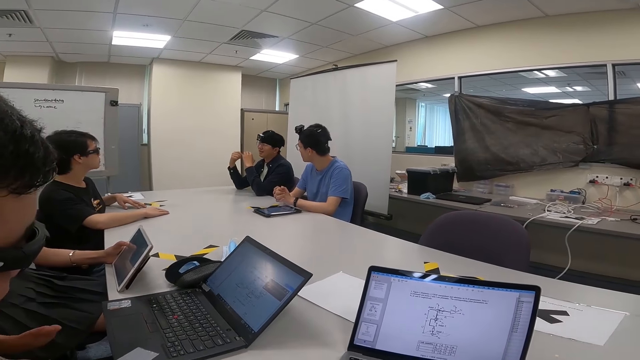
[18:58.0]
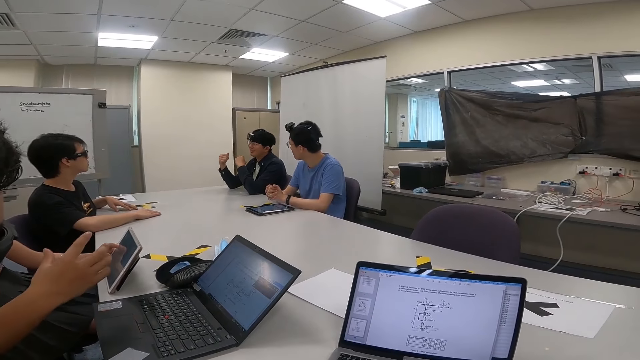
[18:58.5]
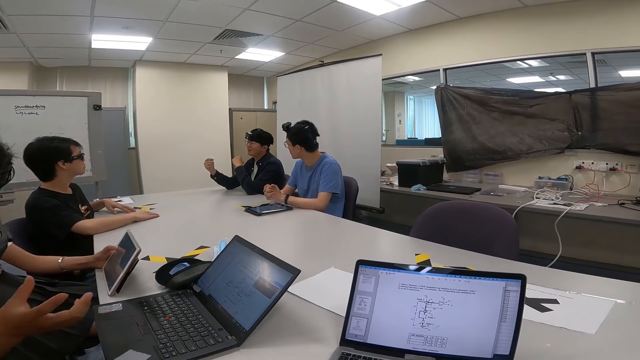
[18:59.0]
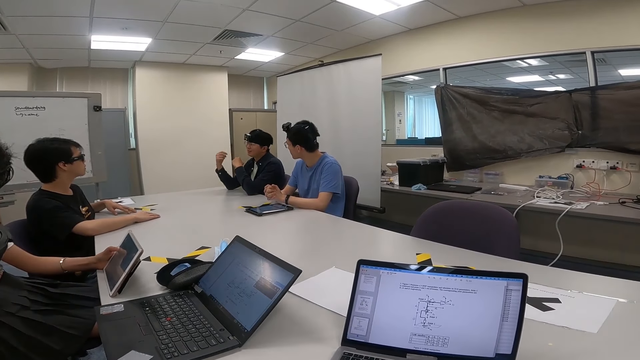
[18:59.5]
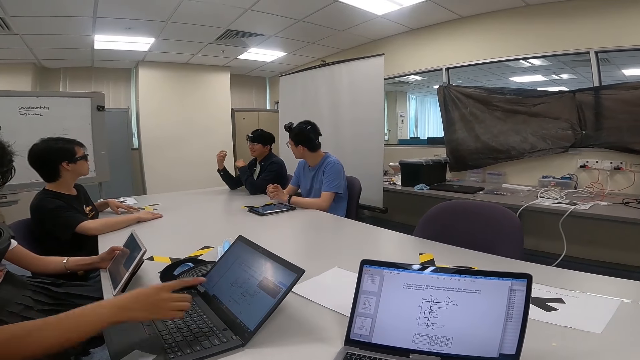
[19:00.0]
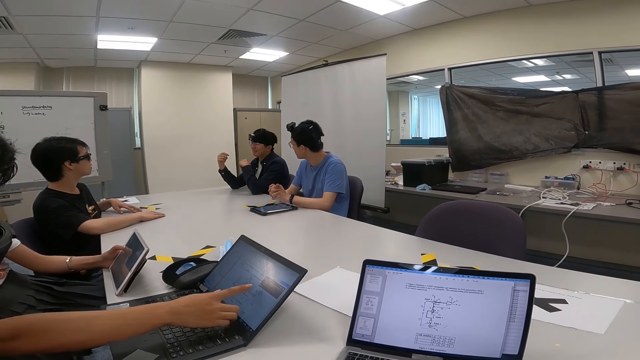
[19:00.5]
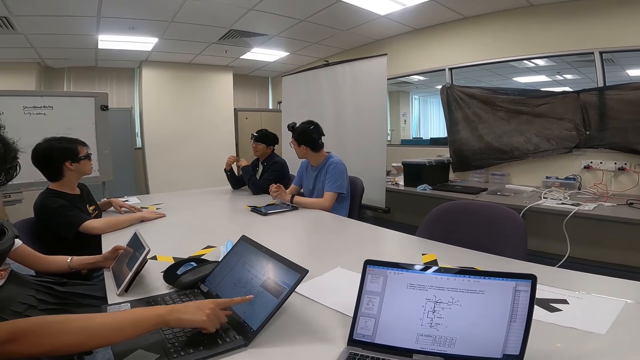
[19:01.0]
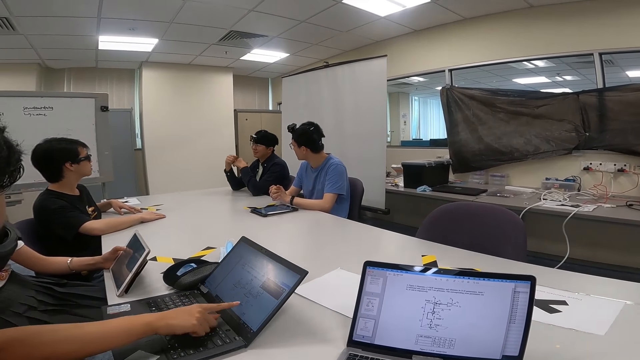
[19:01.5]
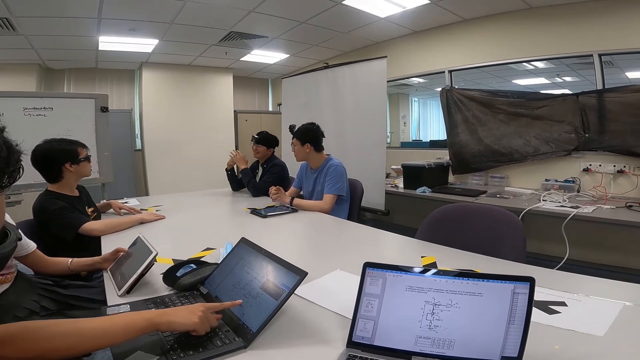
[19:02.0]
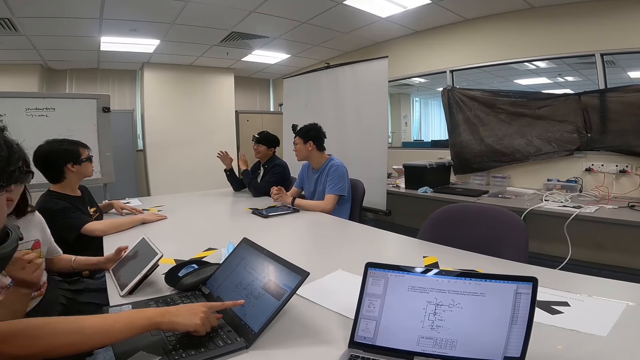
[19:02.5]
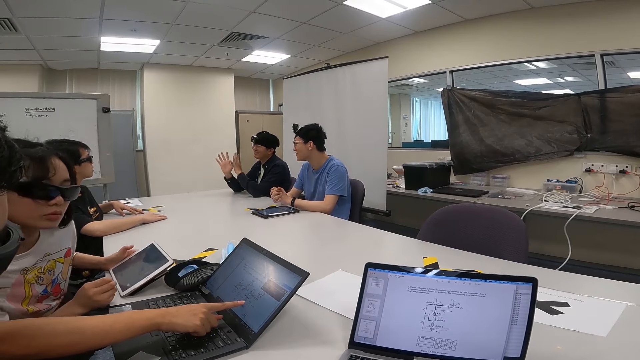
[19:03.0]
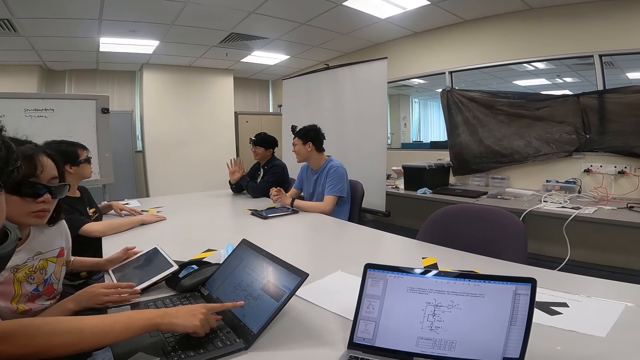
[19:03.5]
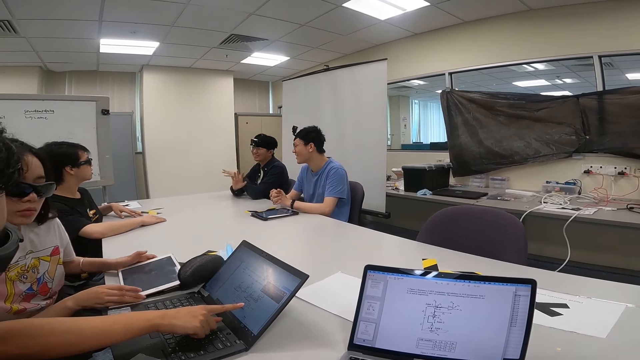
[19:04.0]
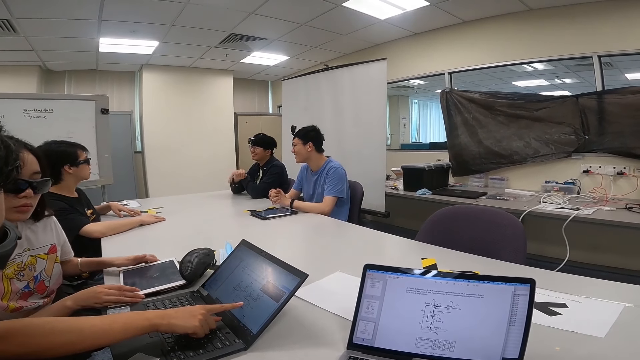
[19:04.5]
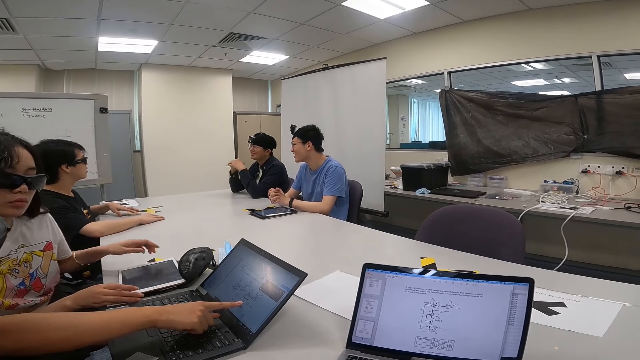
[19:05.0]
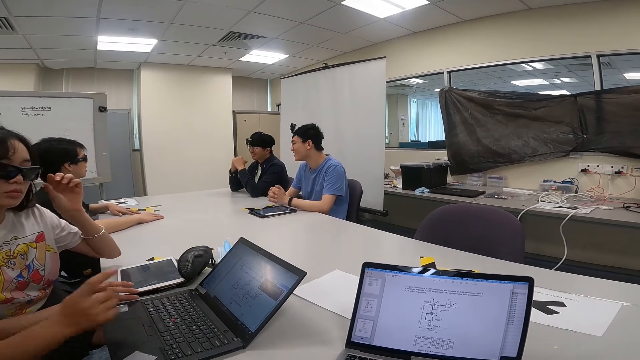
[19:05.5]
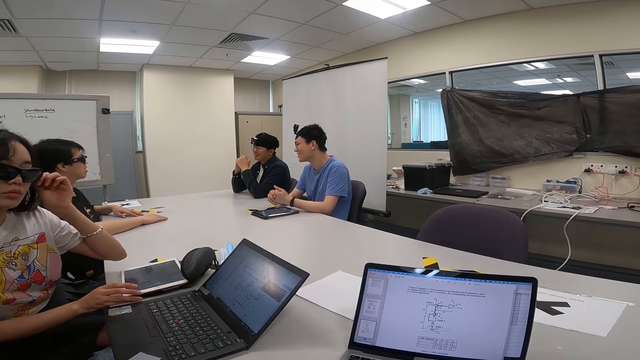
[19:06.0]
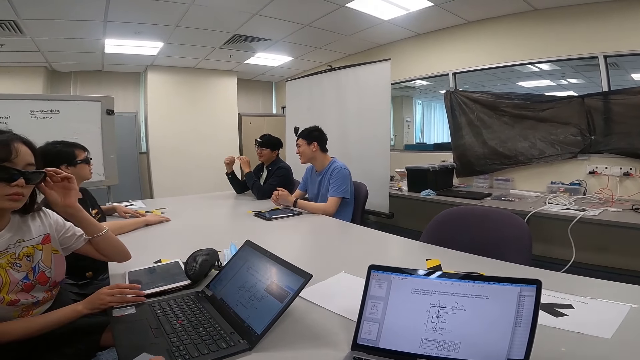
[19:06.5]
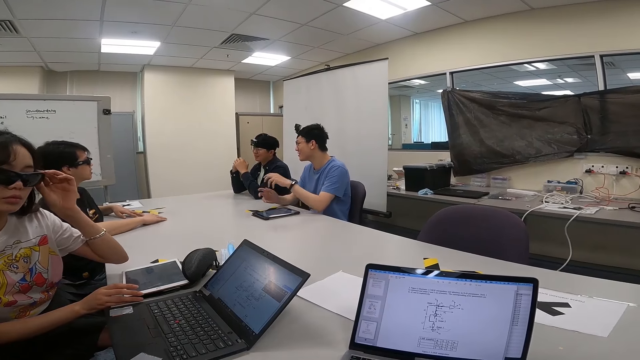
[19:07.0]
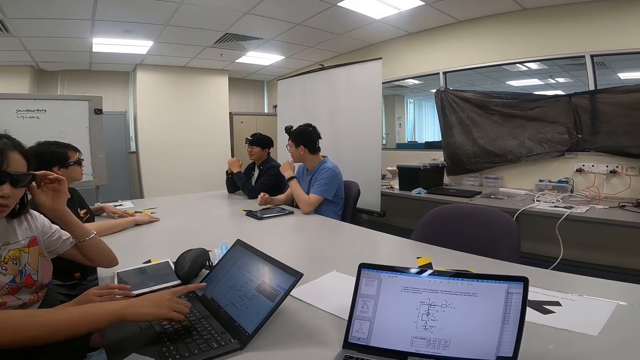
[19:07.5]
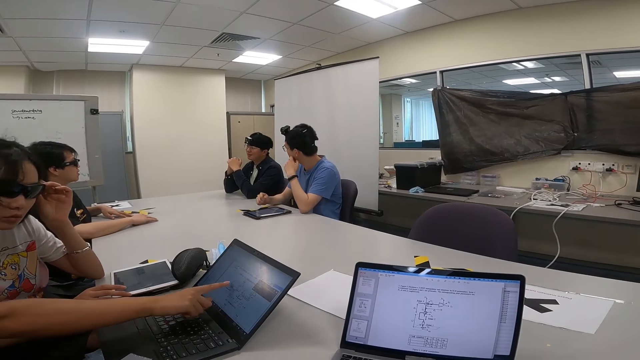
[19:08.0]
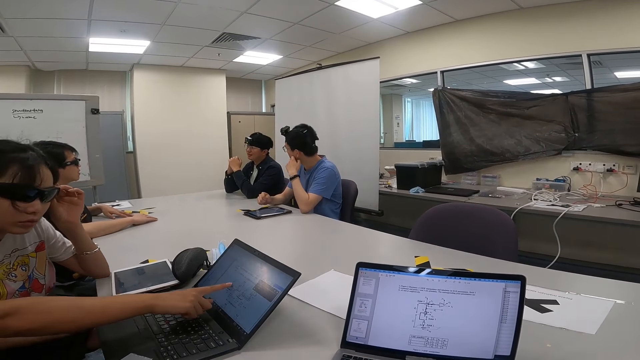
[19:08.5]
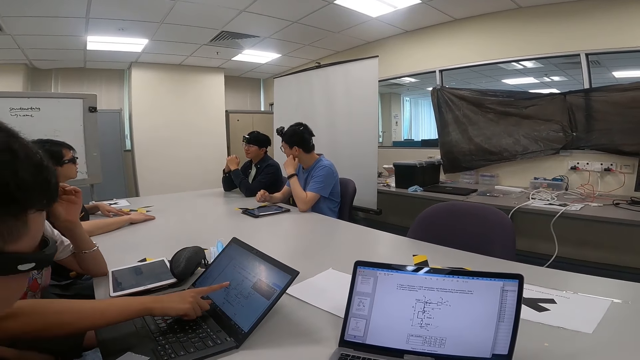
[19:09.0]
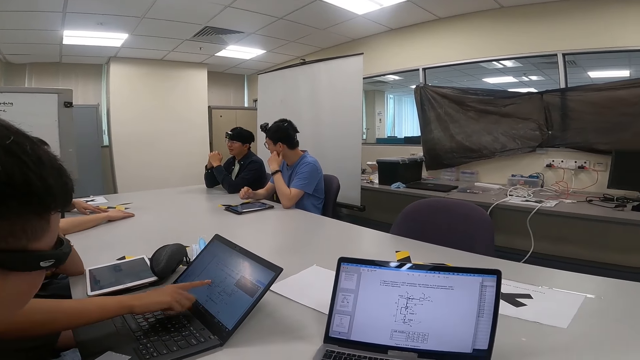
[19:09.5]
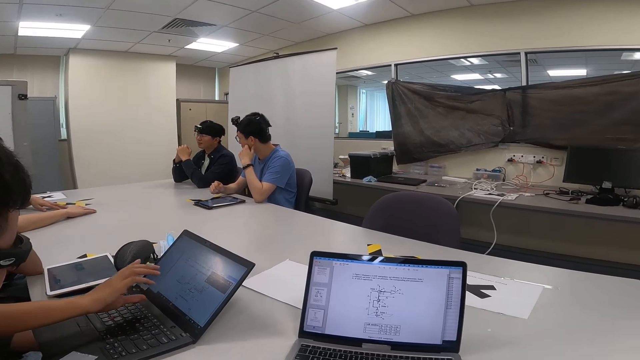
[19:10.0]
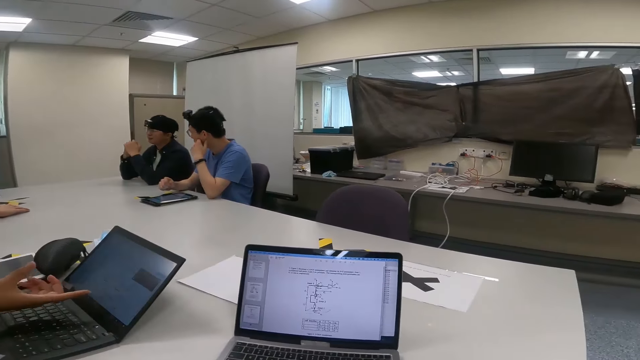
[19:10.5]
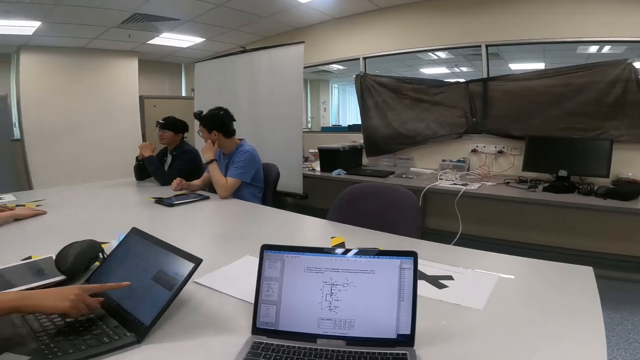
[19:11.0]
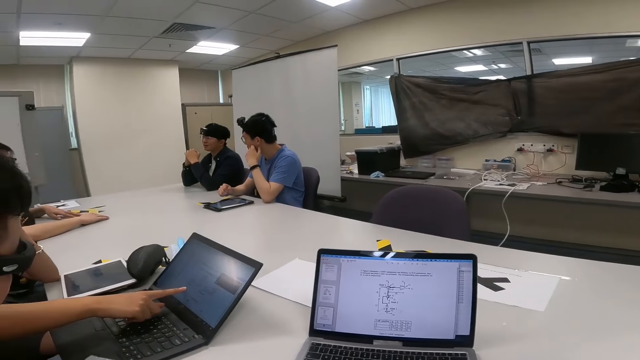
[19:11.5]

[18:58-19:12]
A person moves the hand while talking and moves the hand to the laptop. Another person puts the tablet down and moves the goggles. A third person moves the hand to the face.

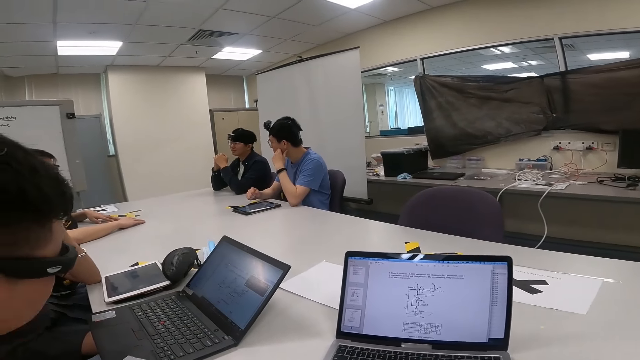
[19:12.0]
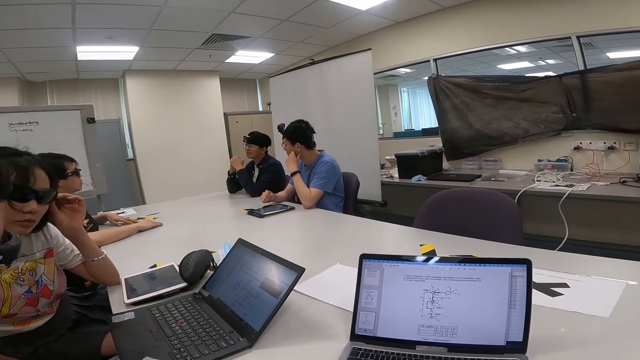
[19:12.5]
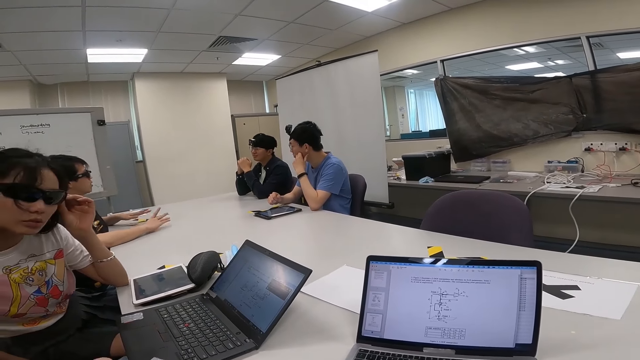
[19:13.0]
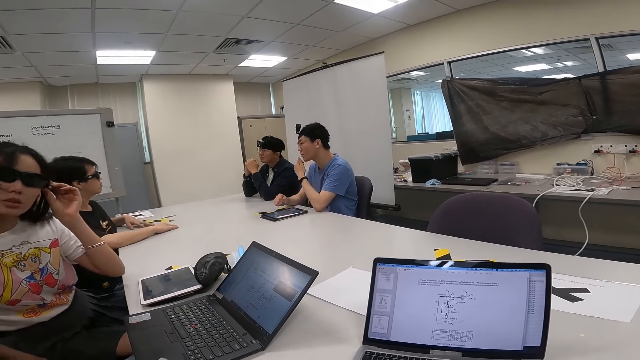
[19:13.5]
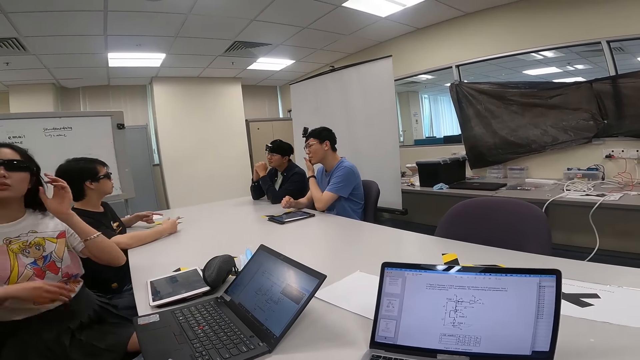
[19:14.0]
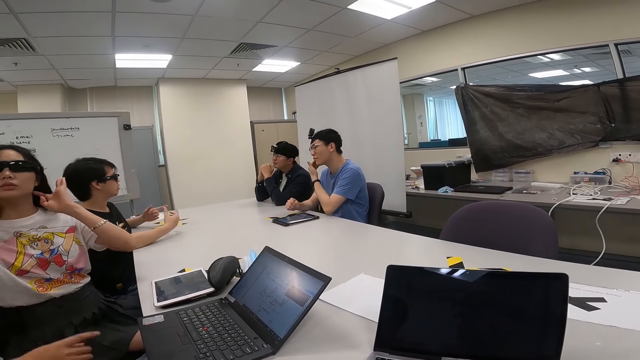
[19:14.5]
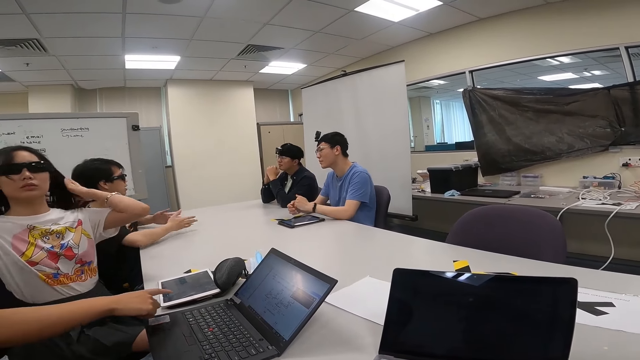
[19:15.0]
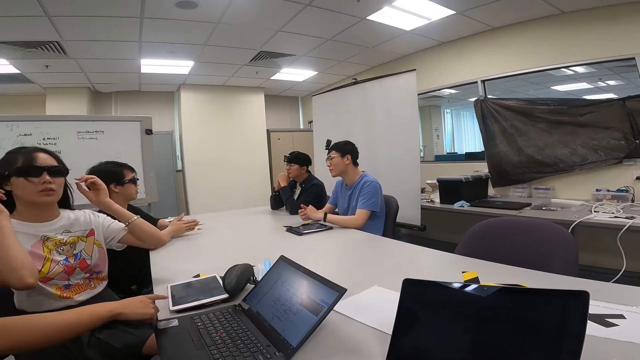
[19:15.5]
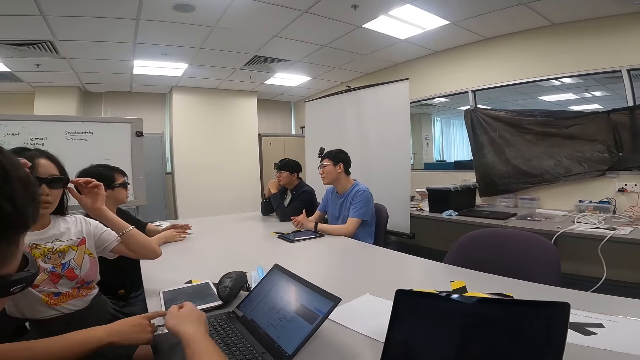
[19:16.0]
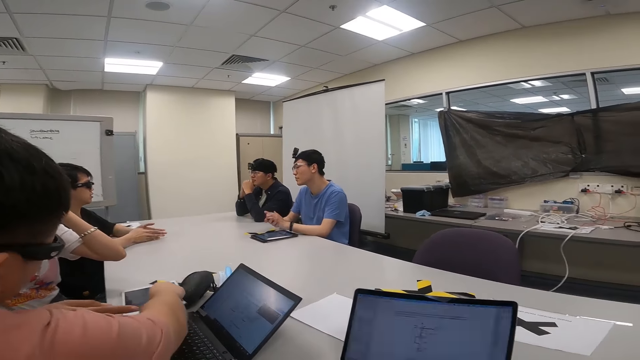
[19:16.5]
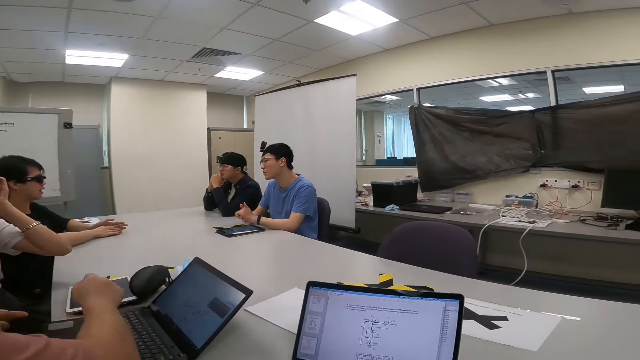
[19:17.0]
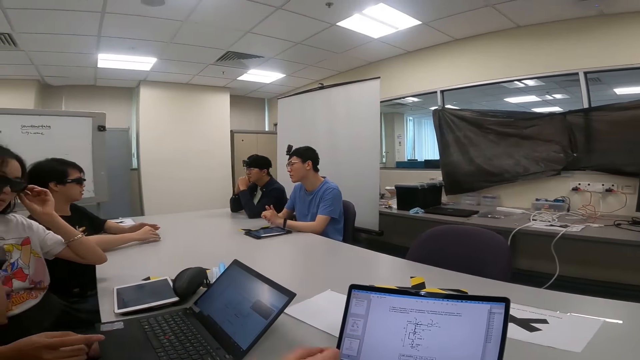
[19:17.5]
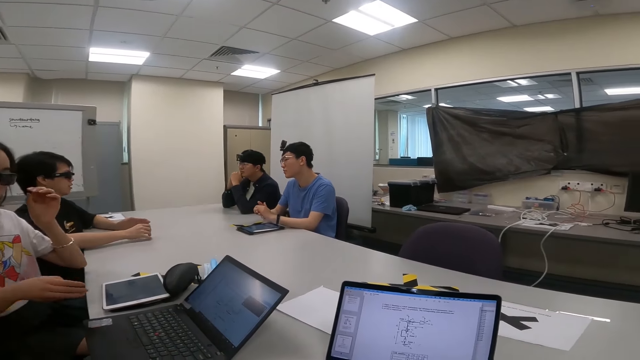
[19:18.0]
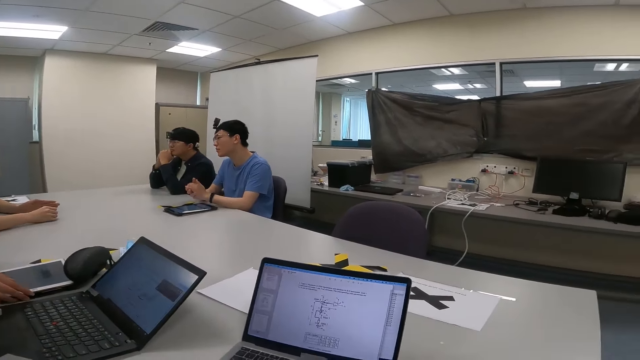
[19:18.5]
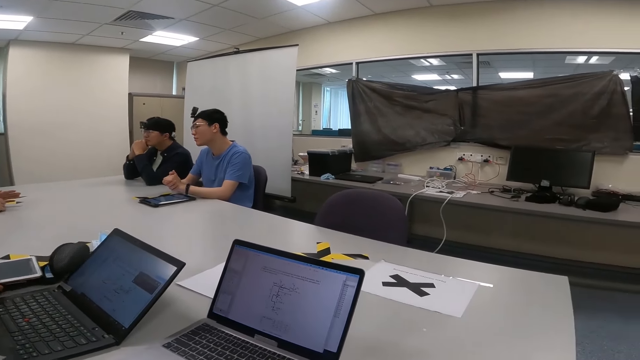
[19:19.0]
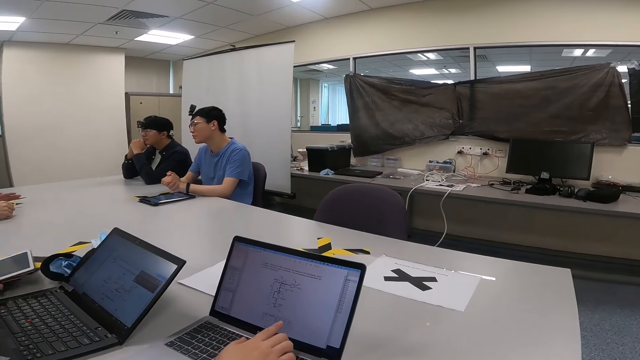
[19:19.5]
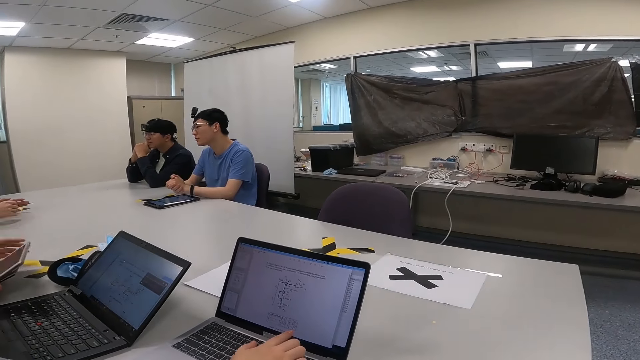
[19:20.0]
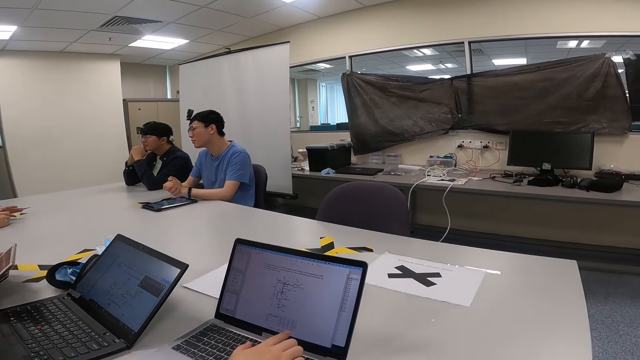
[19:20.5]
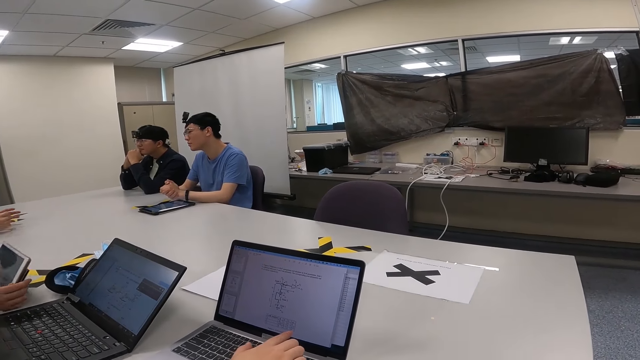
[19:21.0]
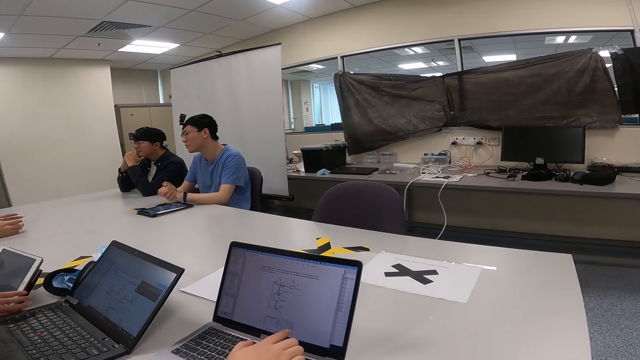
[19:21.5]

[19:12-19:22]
A person touches the hair. The person touches the goggles. Another person moves the hand to the laptop. A third person moves the hand on the tablet. A fourth person moves the hand. A person picks up the iPad. The third person moves the laptop. The second person touches the laptop.
